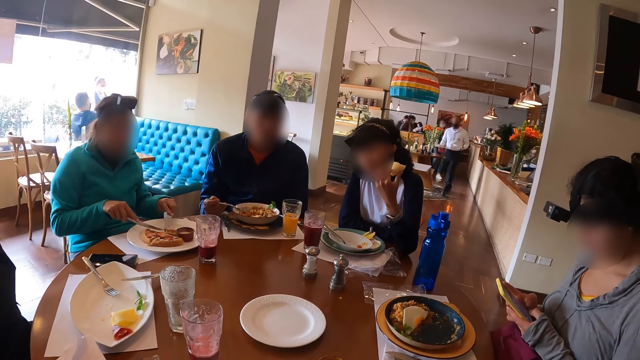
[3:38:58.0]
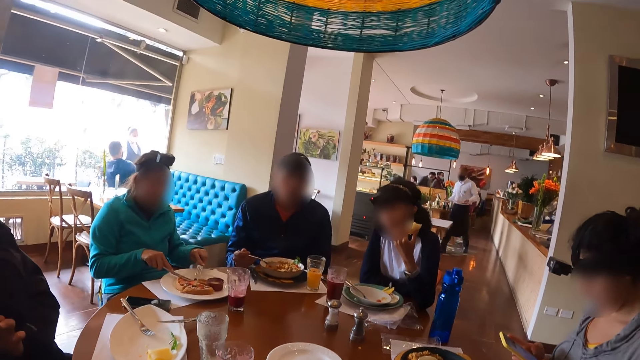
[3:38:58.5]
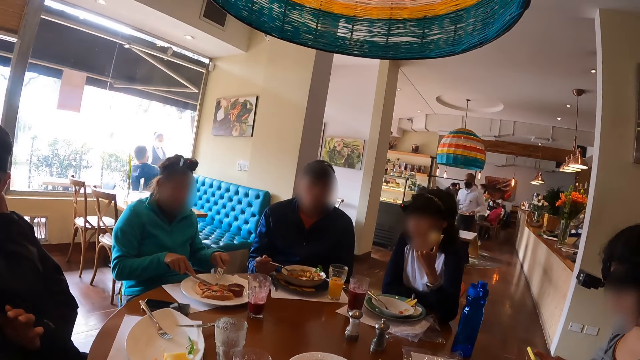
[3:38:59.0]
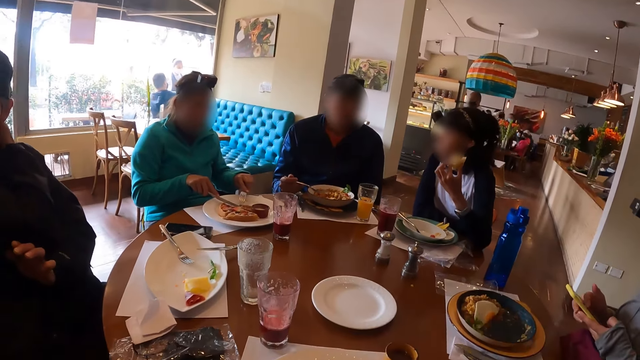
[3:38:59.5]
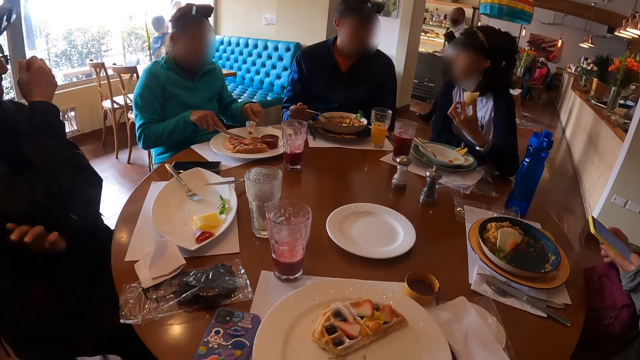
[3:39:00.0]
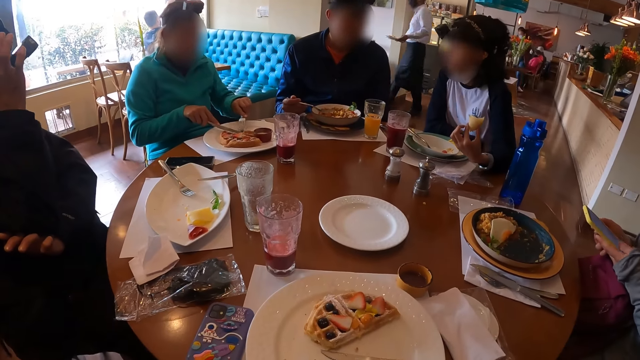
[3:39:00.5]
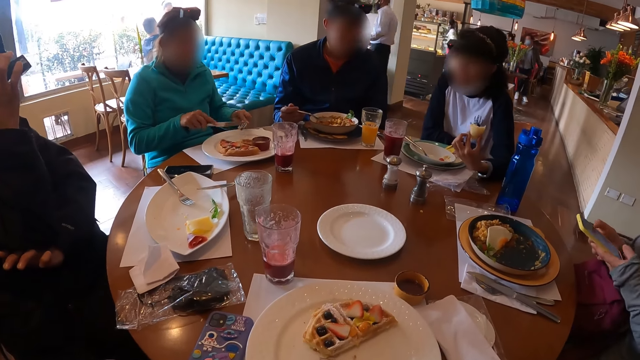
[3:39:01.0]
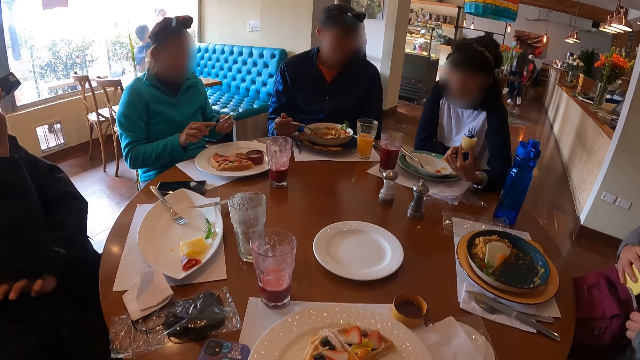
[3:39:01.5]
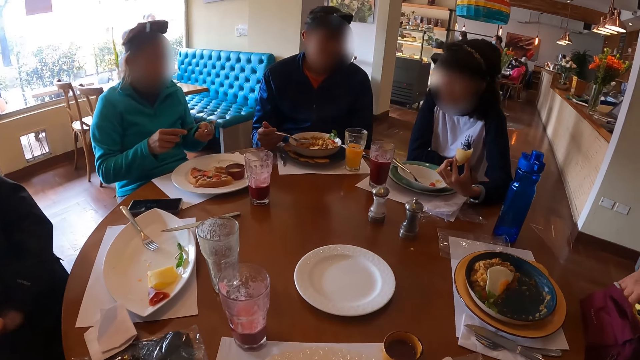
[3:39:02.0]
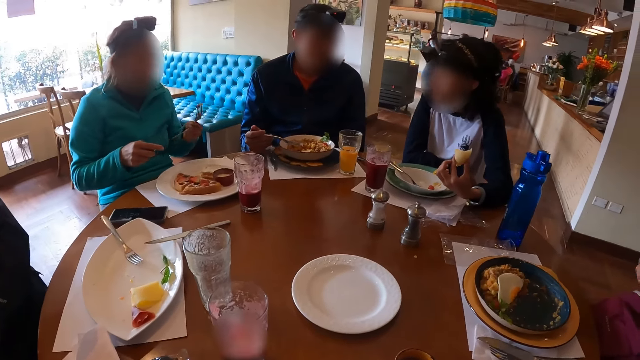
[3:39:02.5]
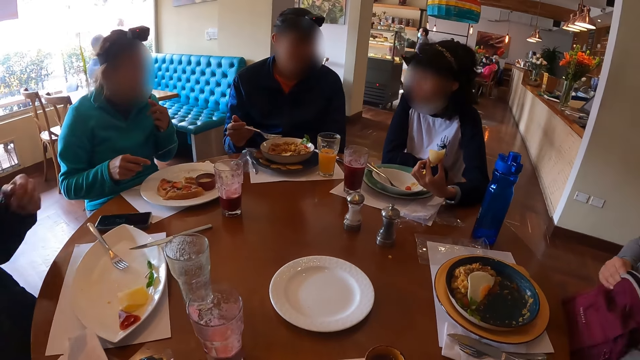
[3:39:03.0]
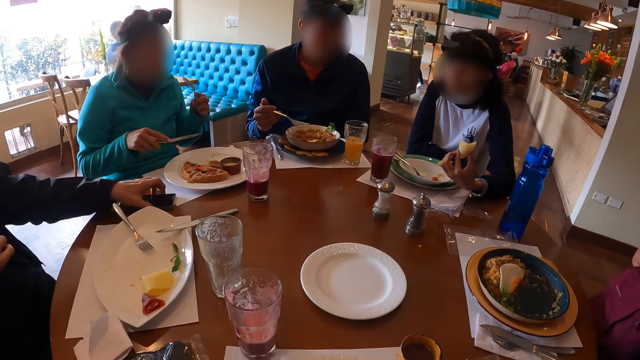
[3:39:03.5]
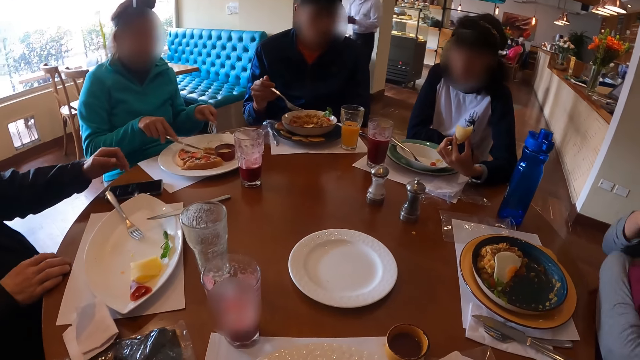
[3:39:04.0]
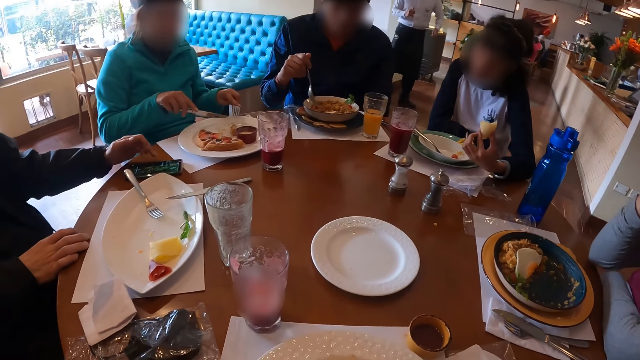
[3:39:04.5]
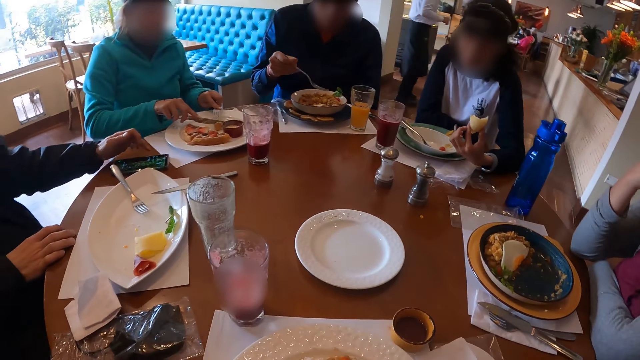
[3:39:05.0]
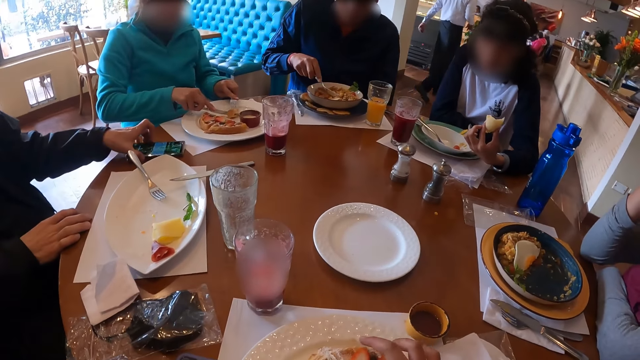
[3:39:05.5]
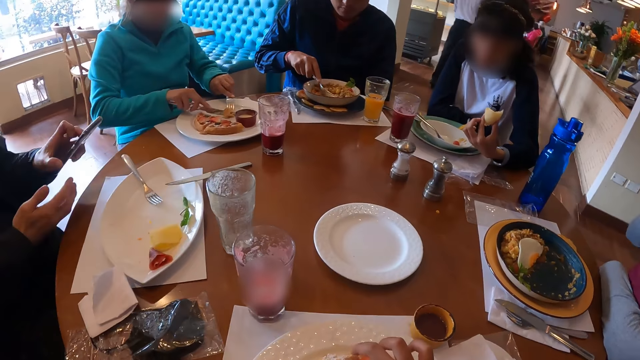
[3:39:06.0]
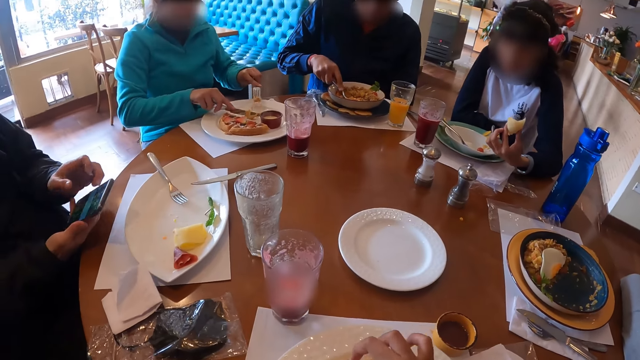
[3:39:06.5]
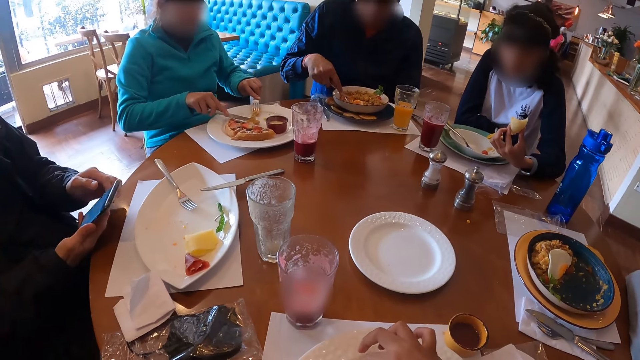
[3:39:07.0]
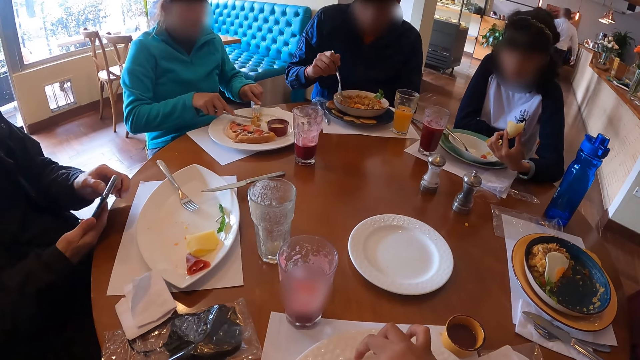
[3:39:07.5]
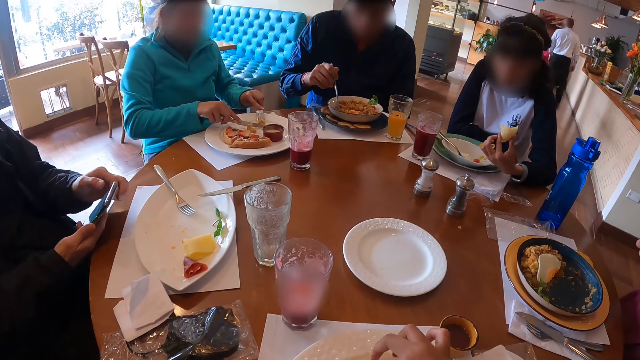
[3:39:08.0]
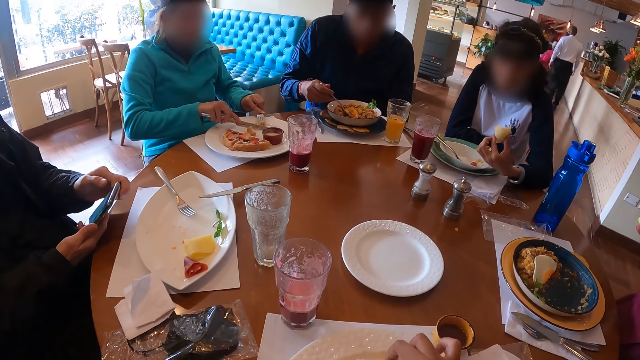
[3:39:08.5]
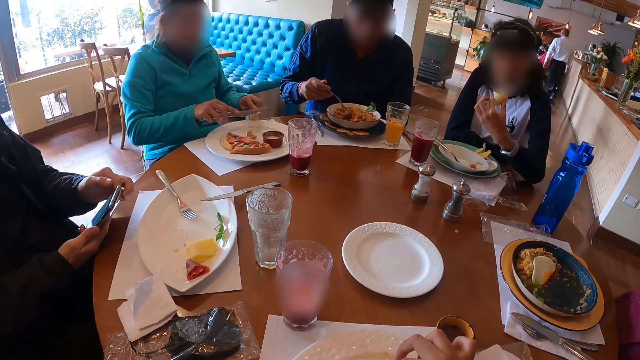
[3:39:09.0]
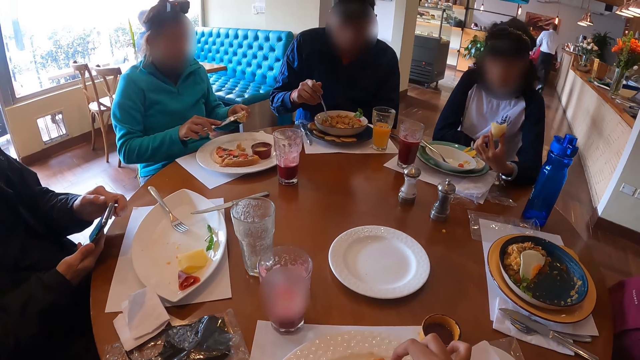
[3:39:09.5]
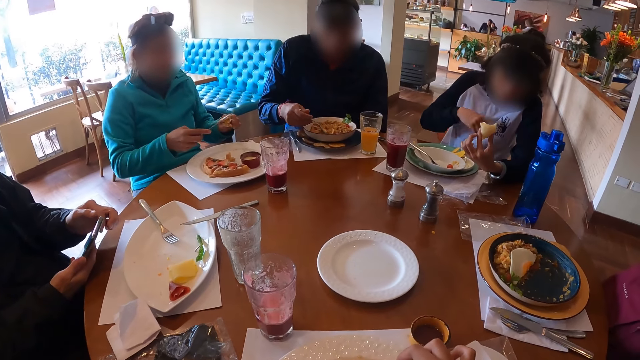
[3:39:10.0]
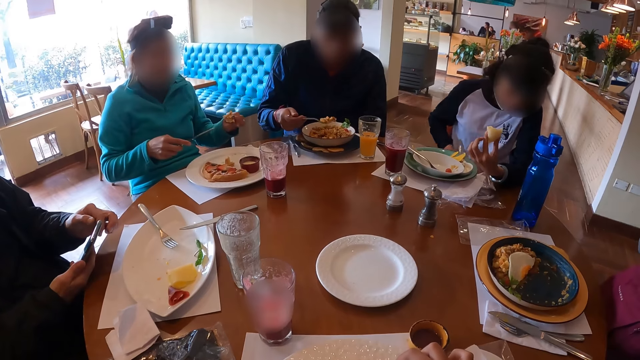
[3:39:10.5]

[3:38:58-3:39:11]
A man carries food. A woman converses with another man. A second woman takes food from the plate on the table with the fork and table knife in her hands into her mouth. A third woman puts the phone in her hands in a backpack on her legs. A third man presses a phone on the table with his left hand. The third man picks up the phone on the table with his left hand to his right hand. The second woman takes food from the plate on the table with the fork and table knife in her hands into her mouth. The camera wearer touches the food in the plate on the table with his right hand. The second man eats food from the plate on the table with the fork in his right hand. The third man presses the phone in his left hand with his left hand.

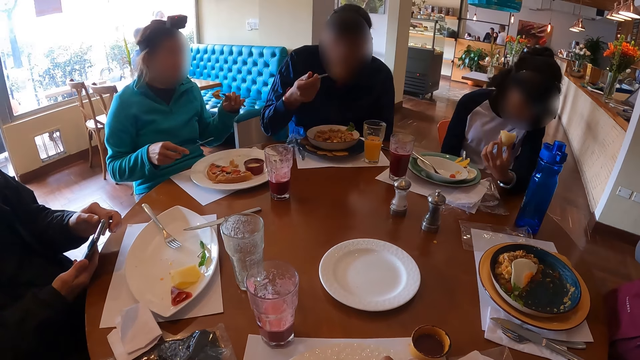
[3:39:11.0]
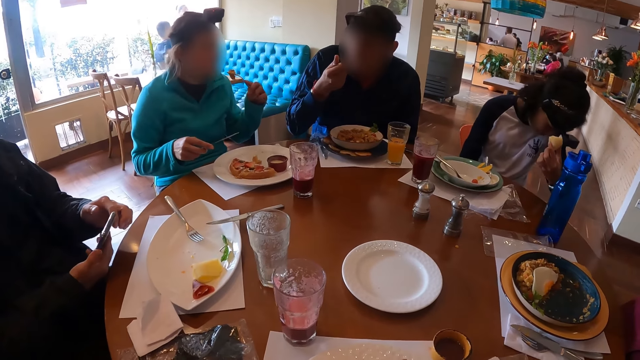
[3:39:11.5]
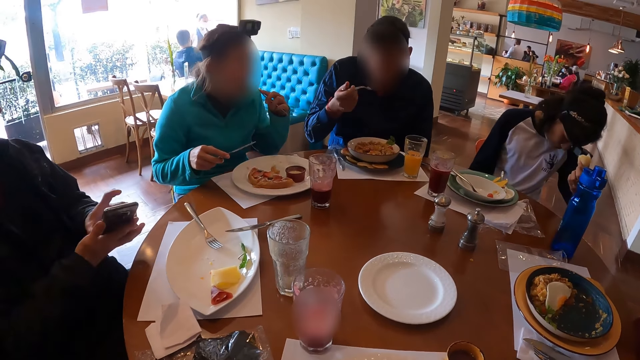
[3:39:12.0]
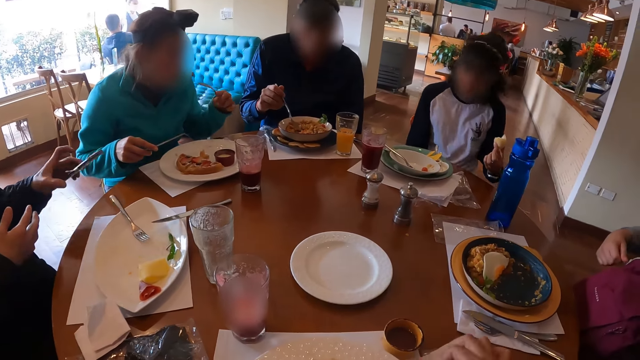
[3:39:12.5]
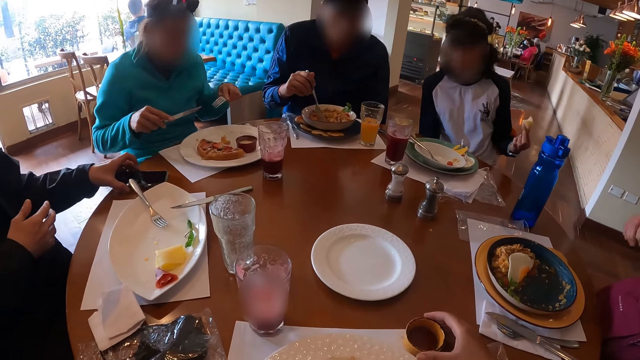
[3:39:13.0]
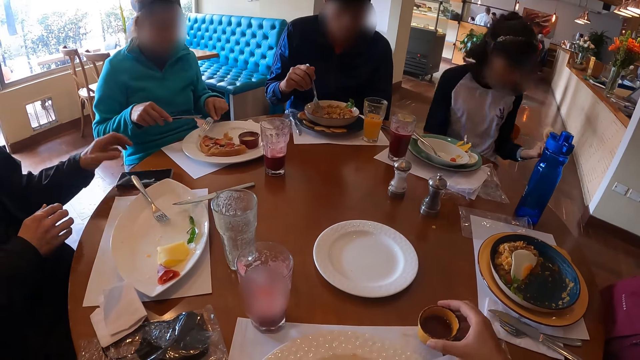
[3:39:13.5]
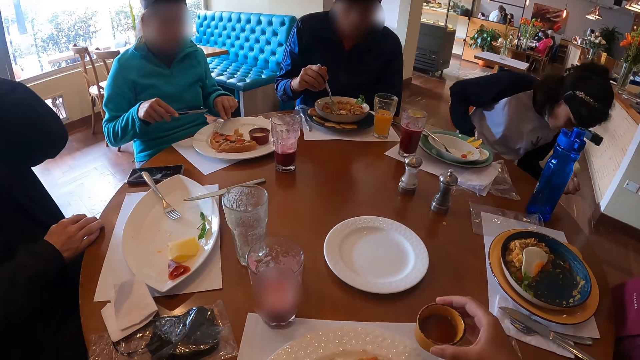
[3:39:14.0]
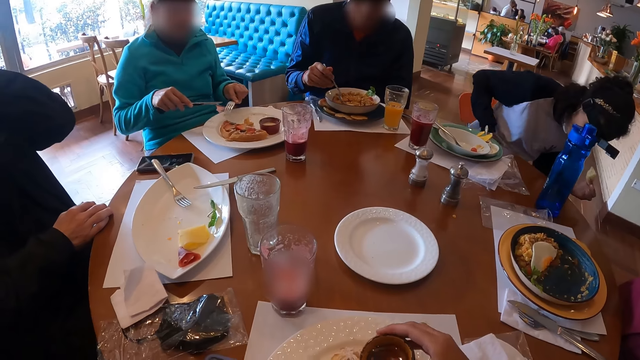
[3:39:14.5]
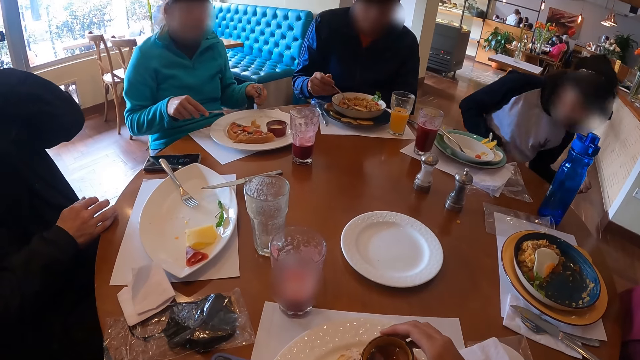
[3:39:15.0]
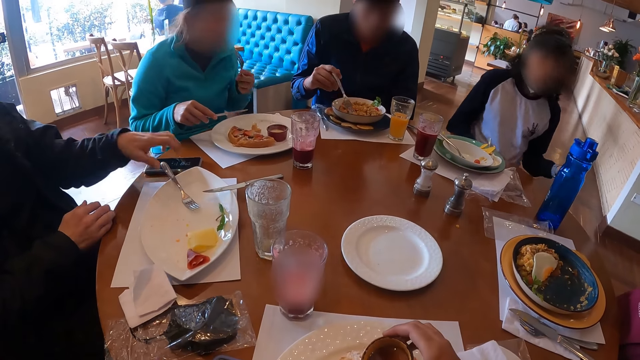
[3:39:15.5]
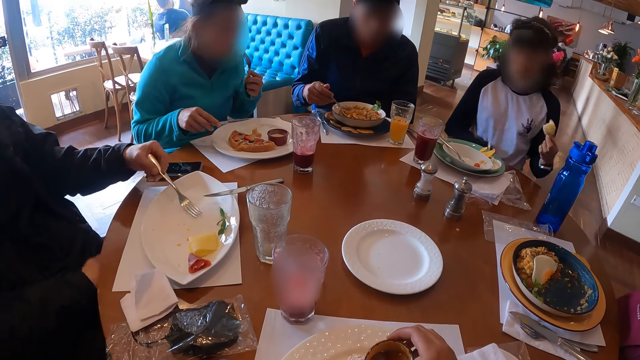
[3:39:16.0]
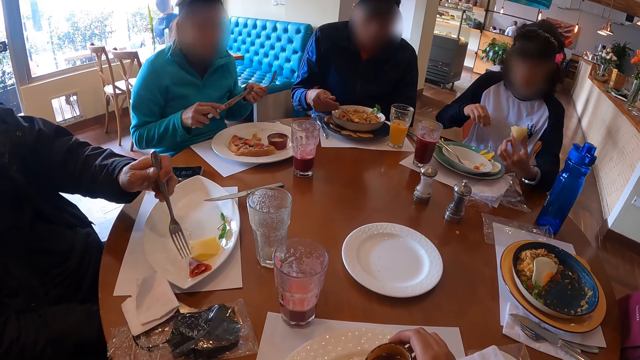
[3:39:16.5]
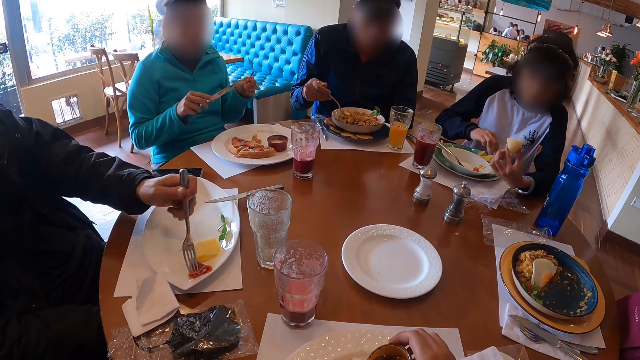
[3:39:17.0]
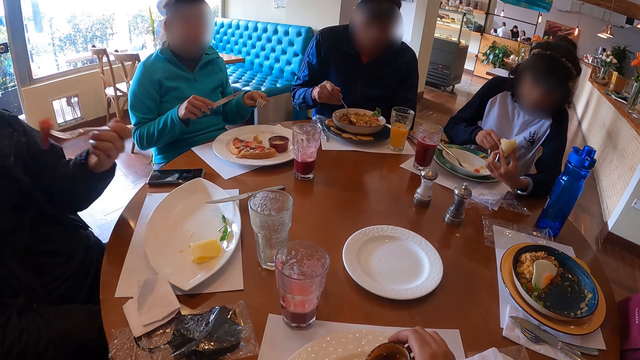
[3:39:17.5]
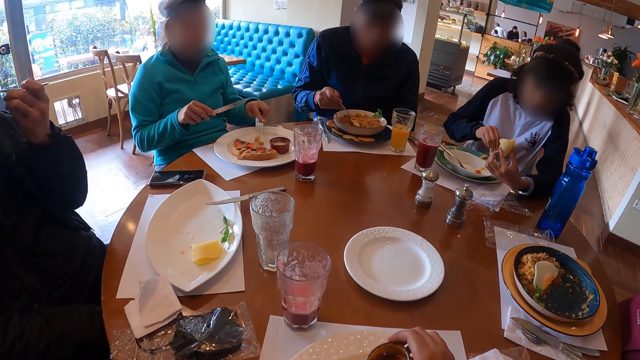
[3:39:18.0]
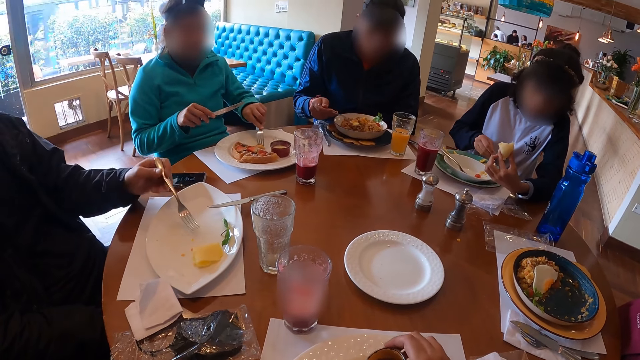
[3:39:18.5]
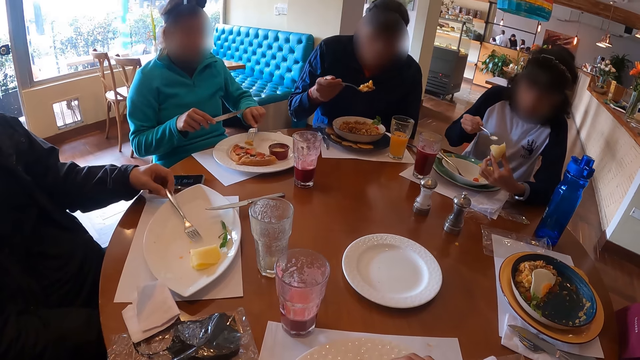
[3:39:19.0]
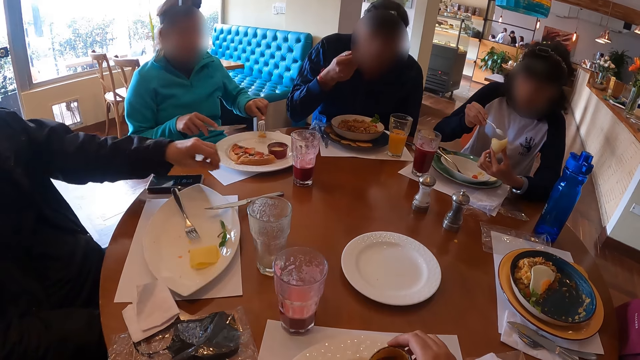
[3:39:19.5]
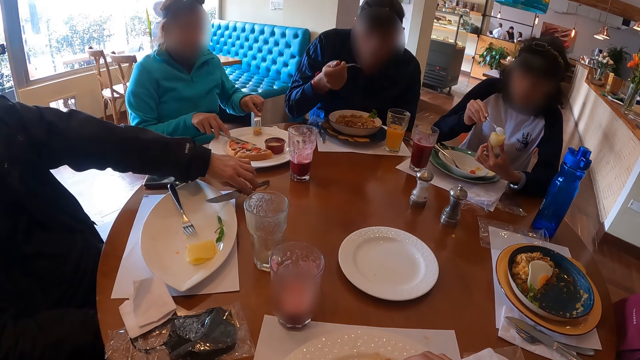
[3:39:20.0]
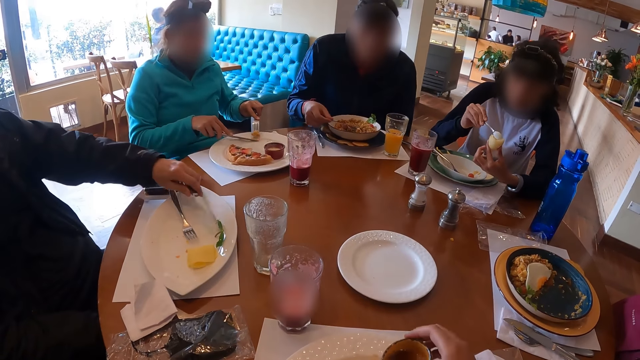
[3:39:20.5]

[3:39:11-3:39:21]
A man drops the phone in his hands on the table with his left hand. The camera wearer picks up a cup of sauce on the table with his right hand. A woman takes food from the plate on the table with the fork and table knife in her hands into her mouth. Another woman bends down under the table. The camera wearer pours the sauce in the food on the table with his right hand. The man eats food from the plate on the table with the fork in his left hand. The other woman scoops cream from the plate on the table with the spoon in her right hand on the food in her left hand. The camera wearer, two men and three ladies eat food in a restaurant. The first woman takes food from the plate on the table with the fork and table knife in her hands into her mouth. The first man drops the fork in his left hand on the plate on the table. Another man eats food from the plate on the table with the fork in his right hand. The first man picks up a table knife on the plate with his left hand.
